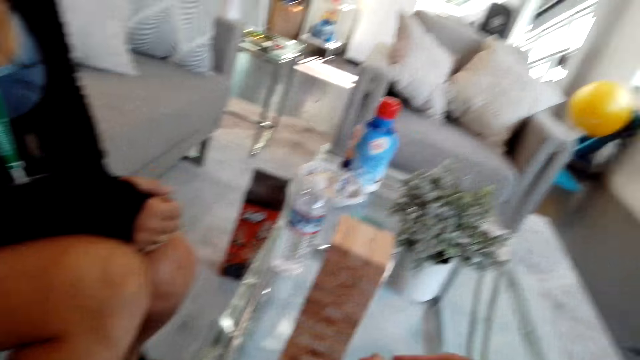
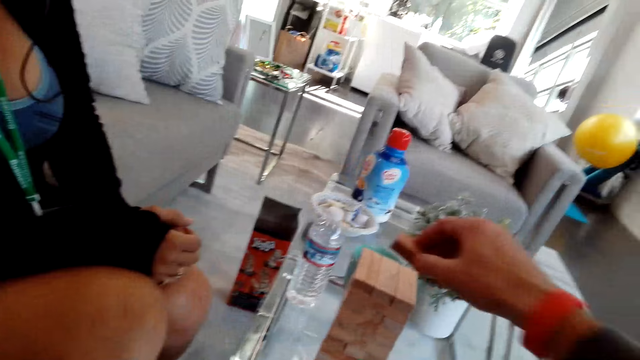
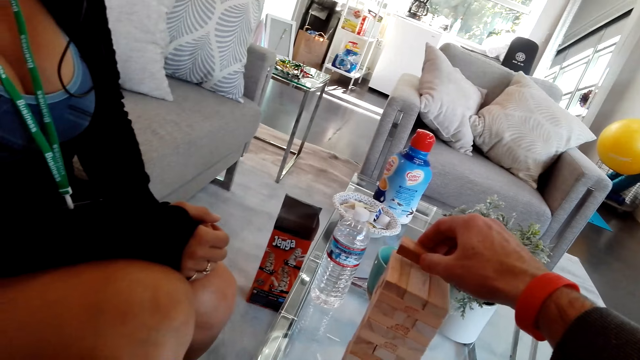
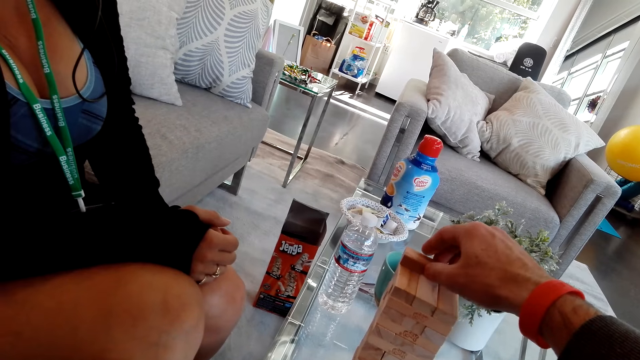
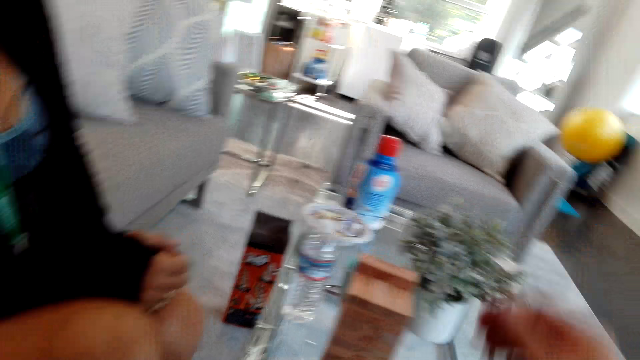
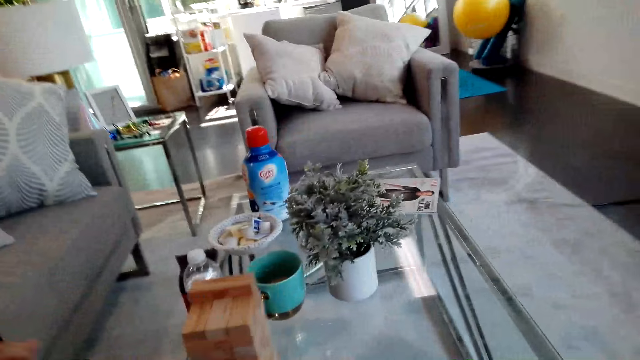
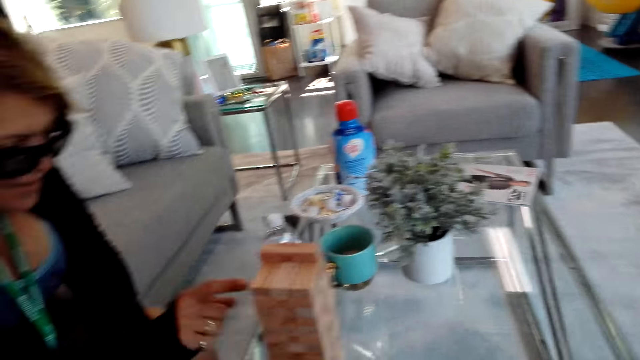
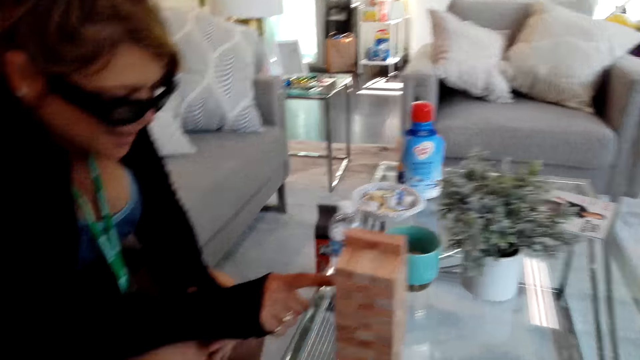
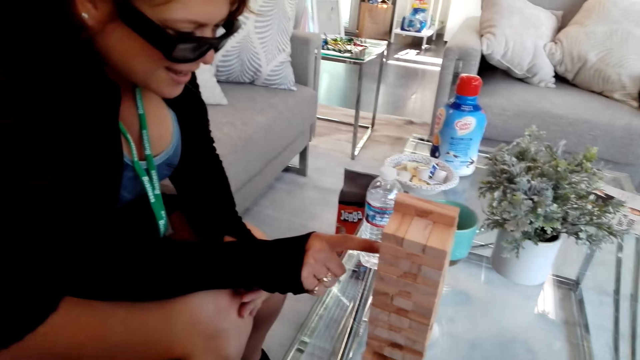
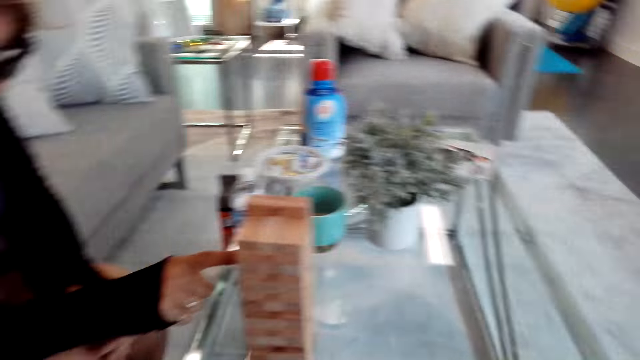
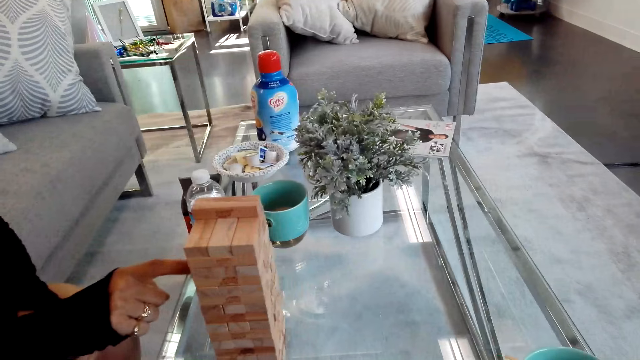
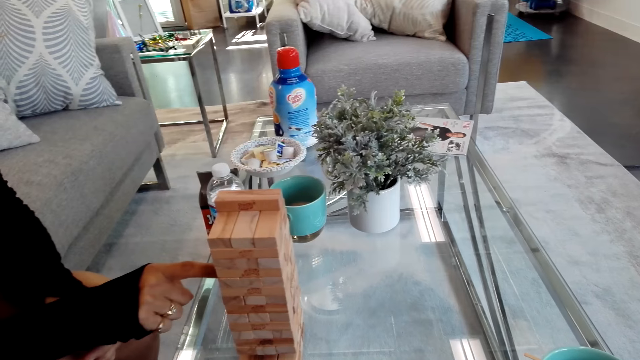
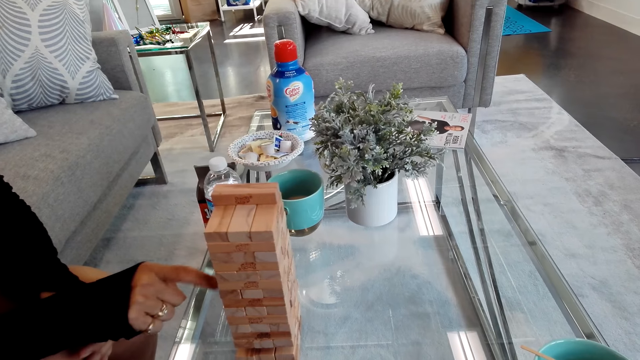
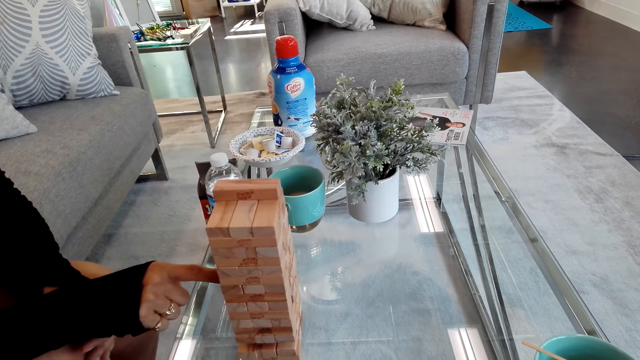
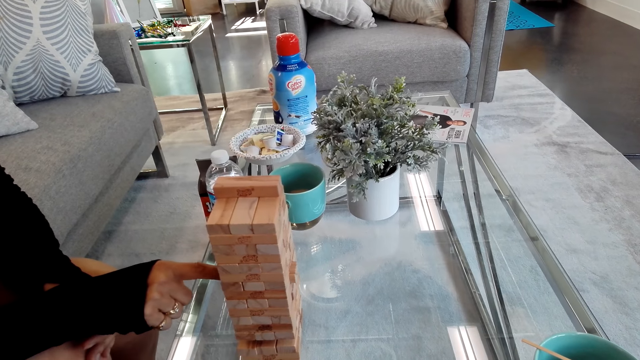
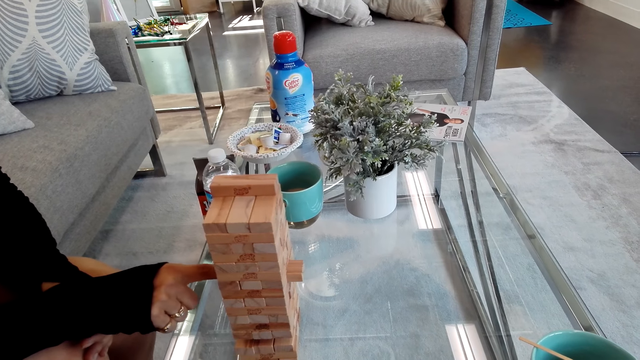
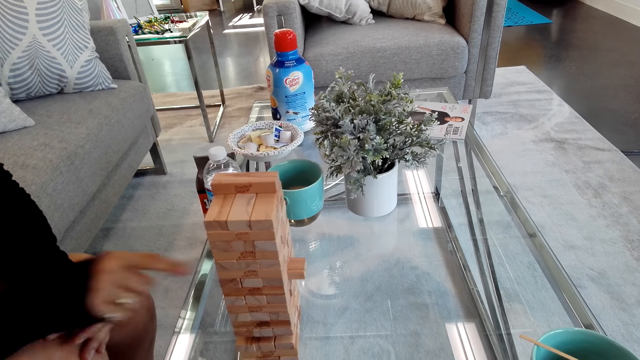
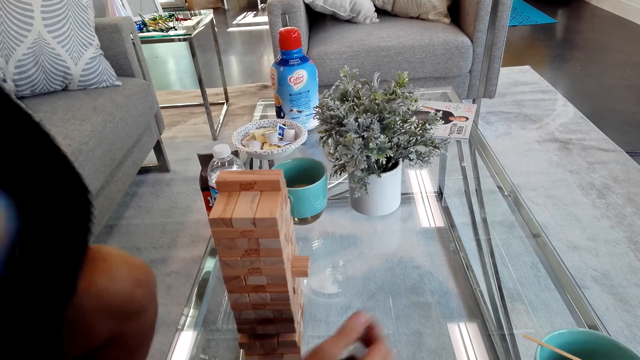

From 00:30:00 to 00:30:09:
The camera wearer talks to a girl. They play the tumbling tower. The girl plays the jenga game. The girl puts the box on the floor.

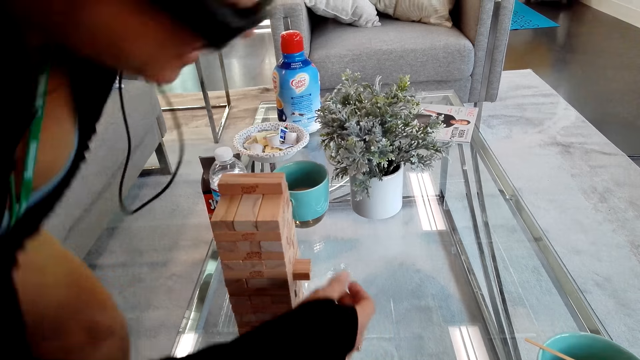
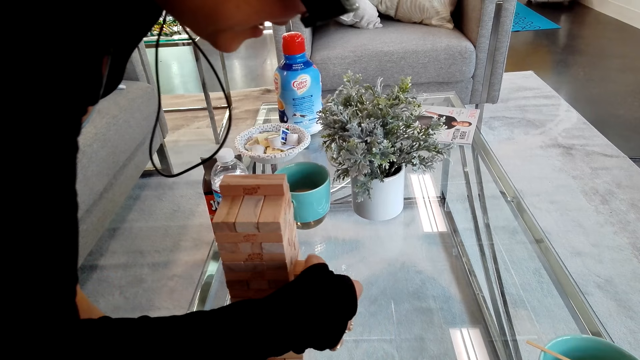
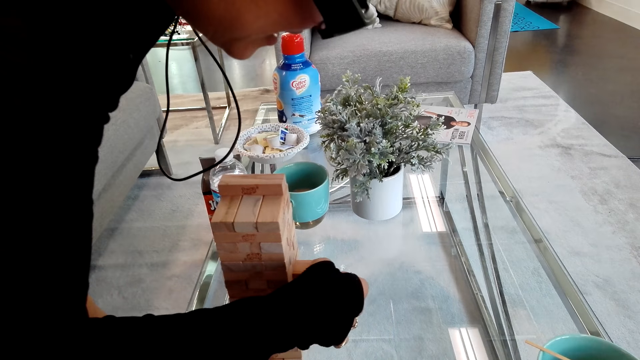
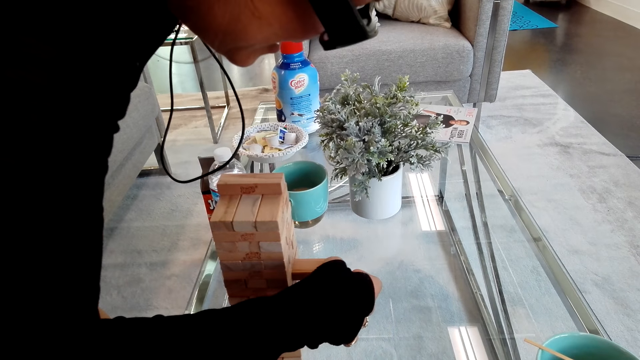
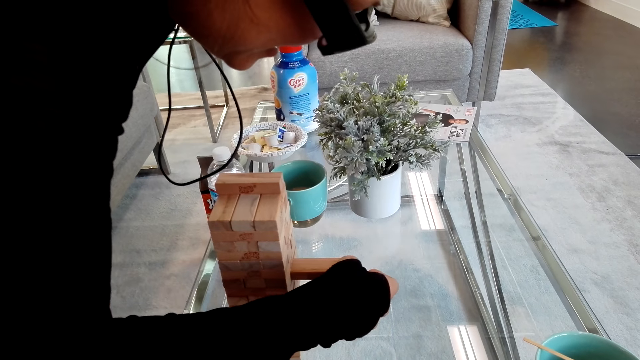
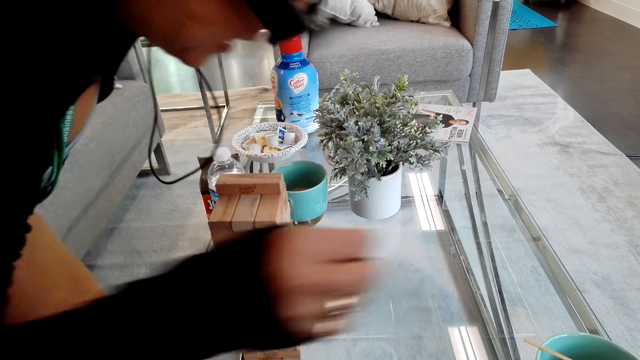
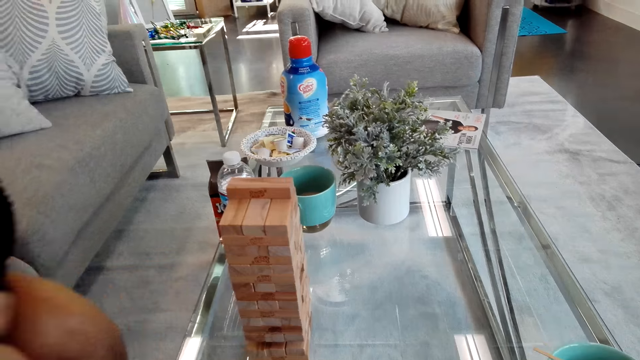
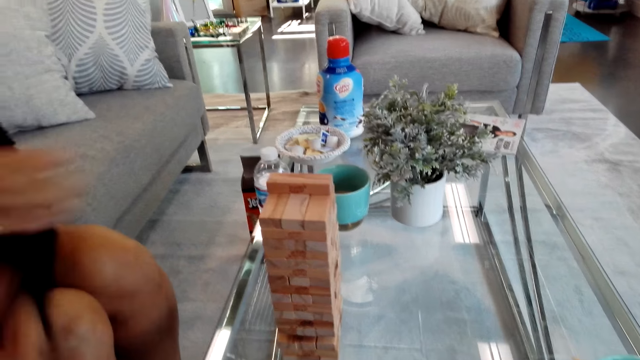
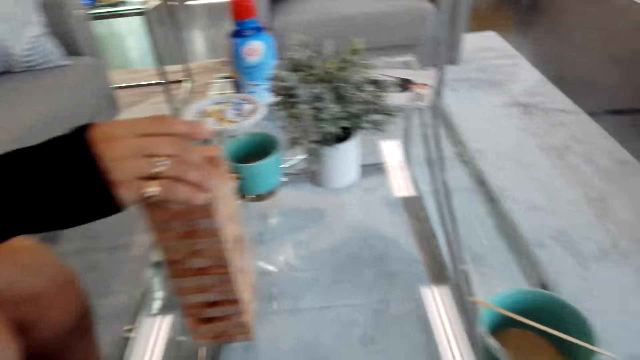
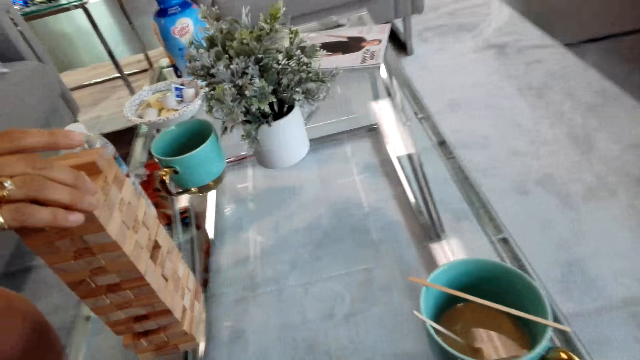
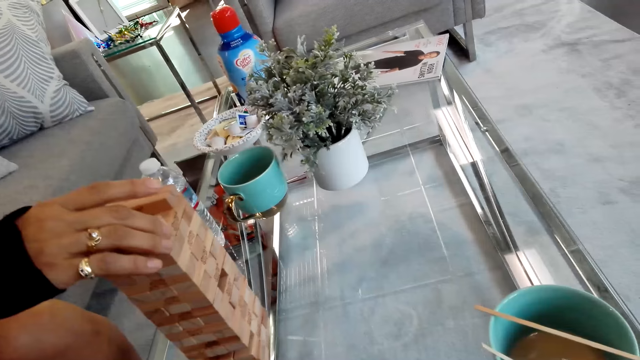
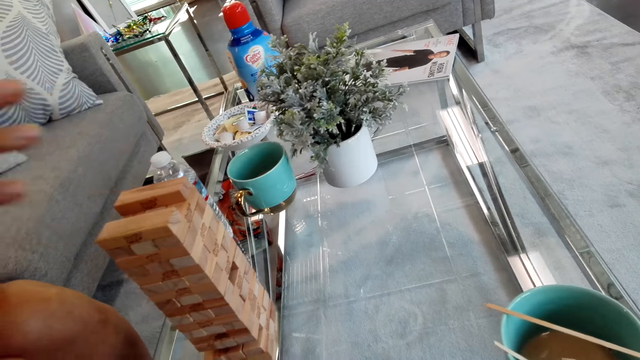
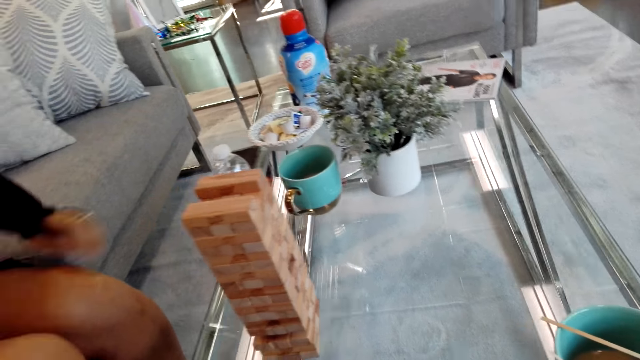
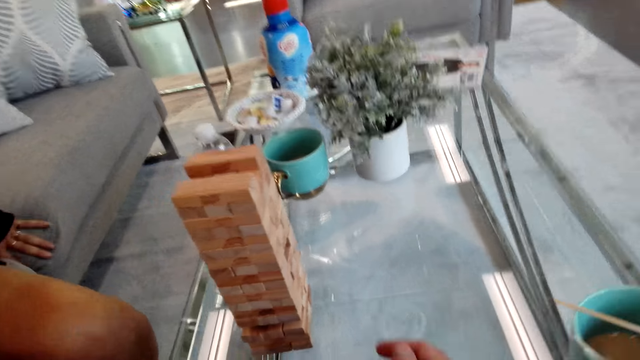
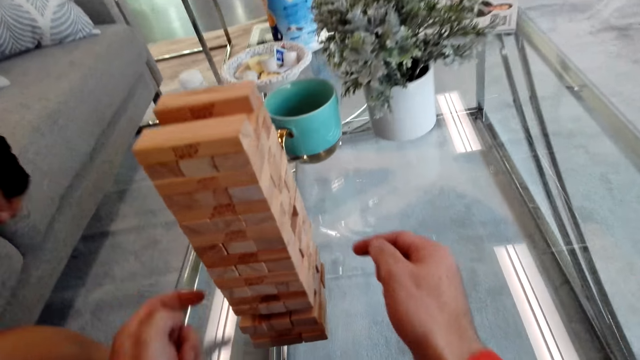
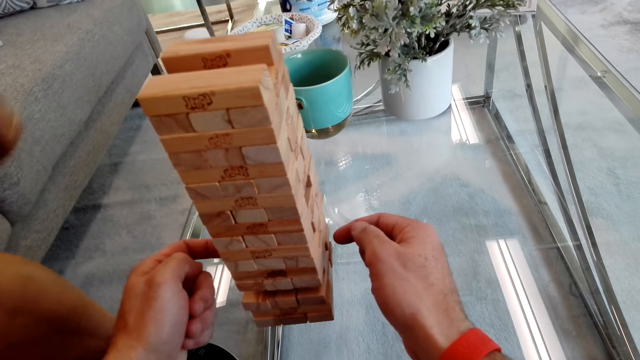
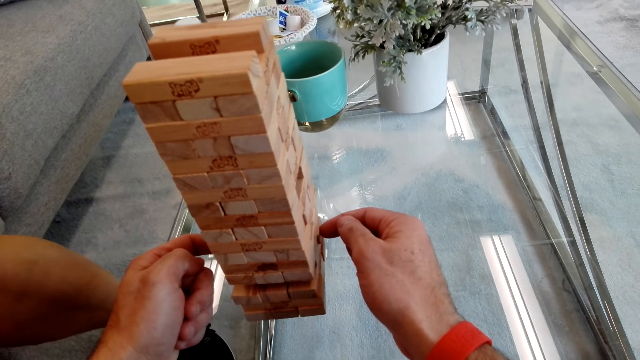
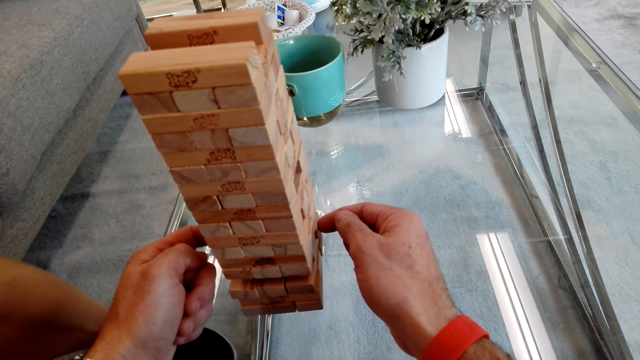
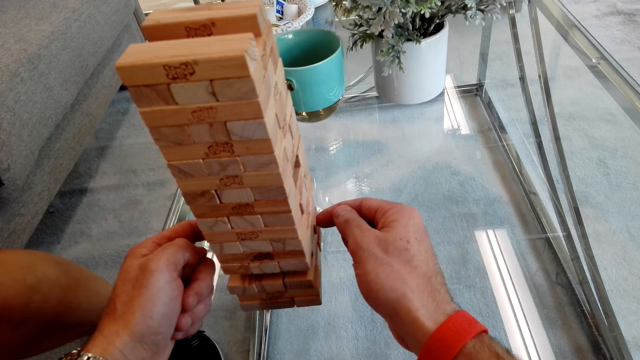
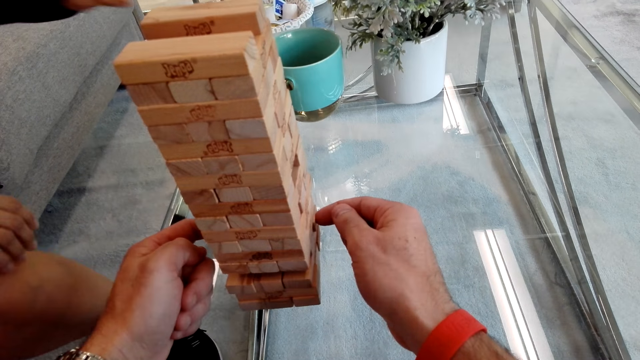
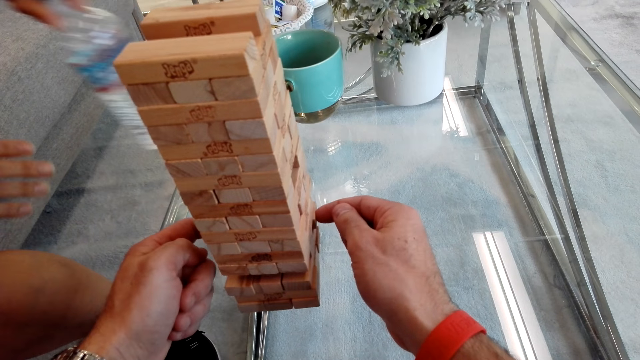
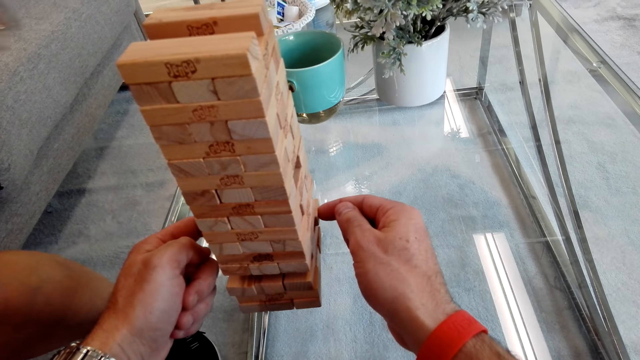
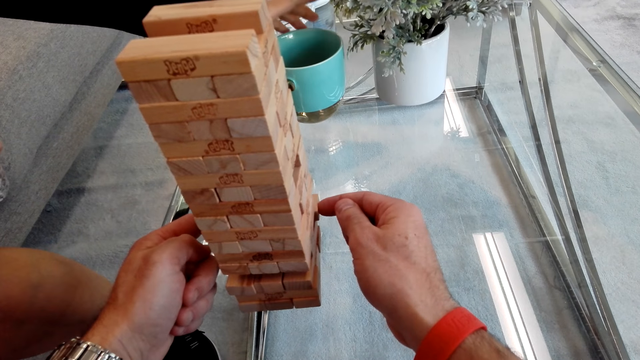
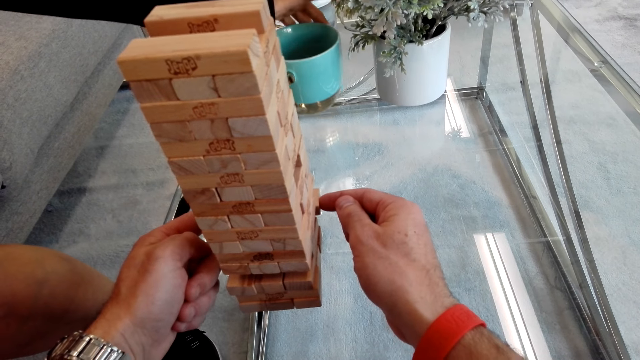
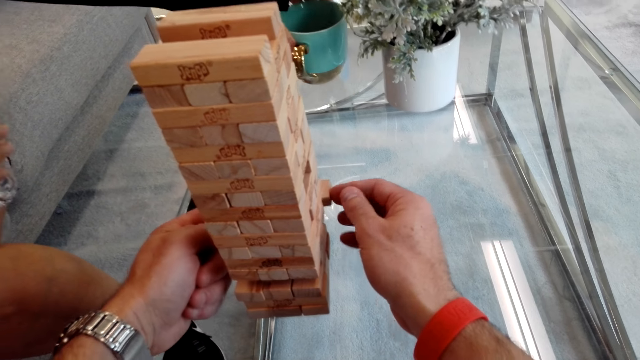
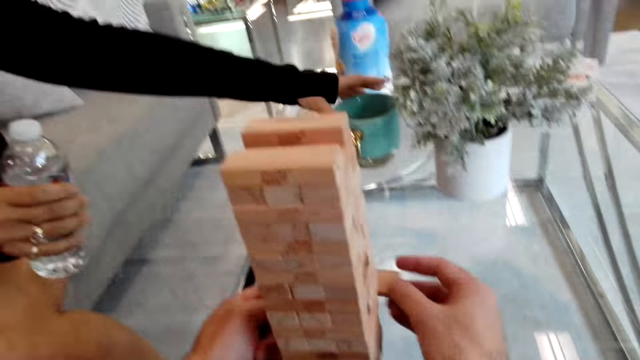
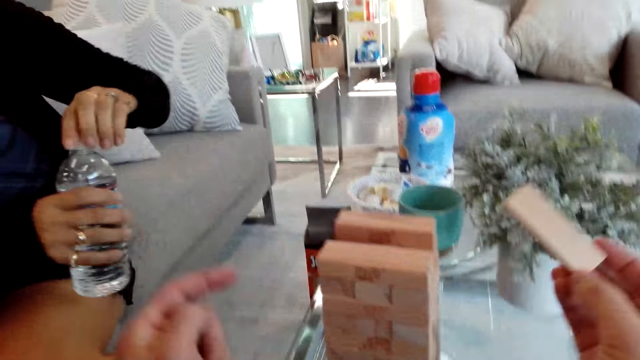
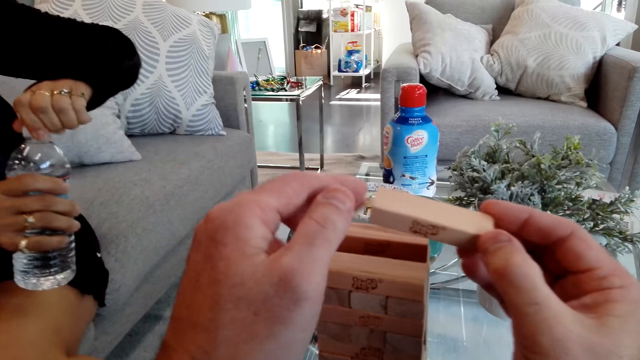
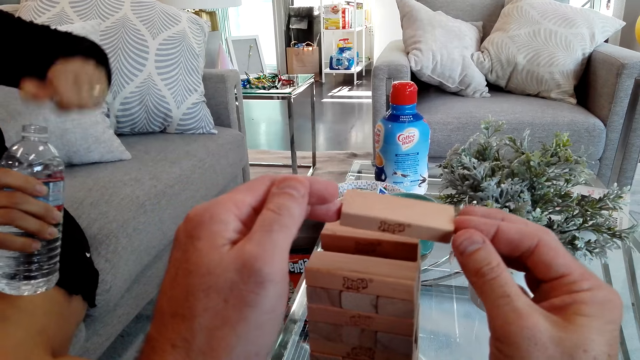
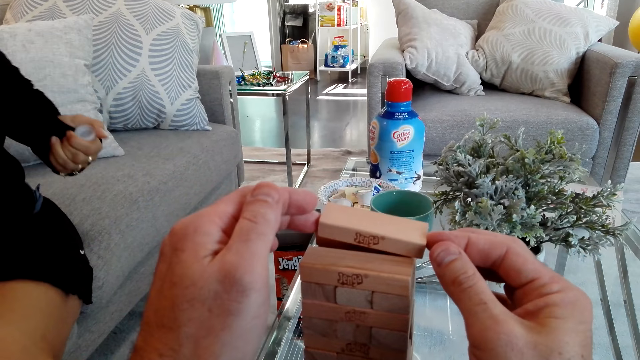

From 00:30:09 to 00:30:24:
A girl stands. The girl puts the box on the floor. The girl sits down. The camera wearer talks to the girl. The girl plays the tumbling tower. The camera wearer plays the tumbling tower. The girl picks up a bottle and moves a cup. The camera wearer plays the tumbling tower. The girl opens the bottle.
